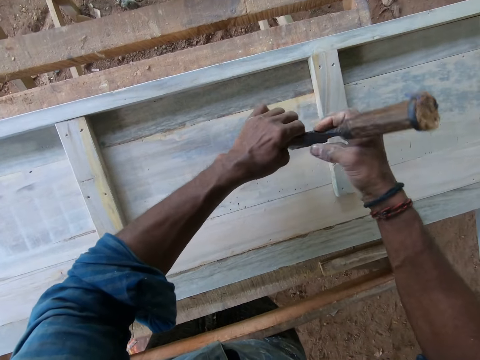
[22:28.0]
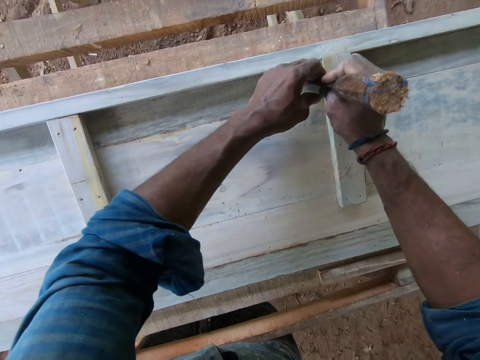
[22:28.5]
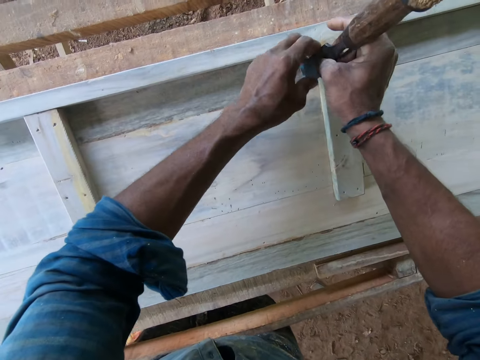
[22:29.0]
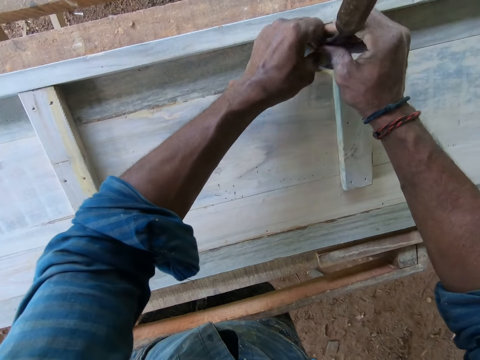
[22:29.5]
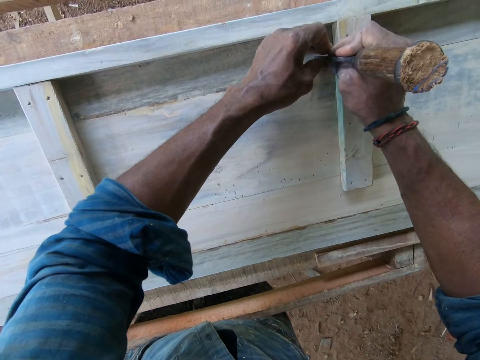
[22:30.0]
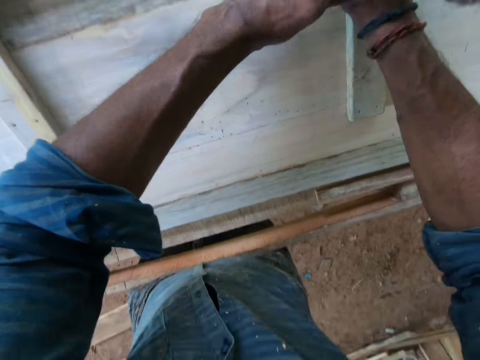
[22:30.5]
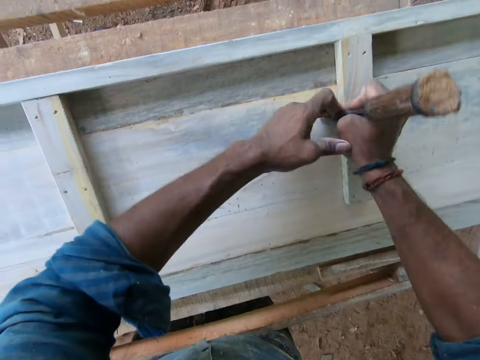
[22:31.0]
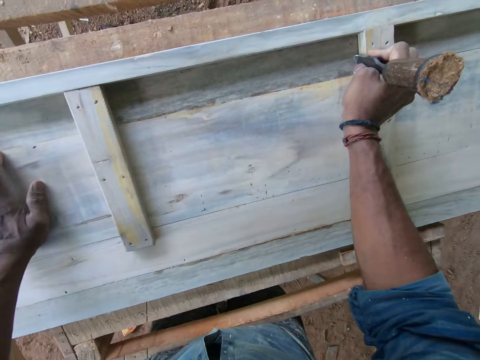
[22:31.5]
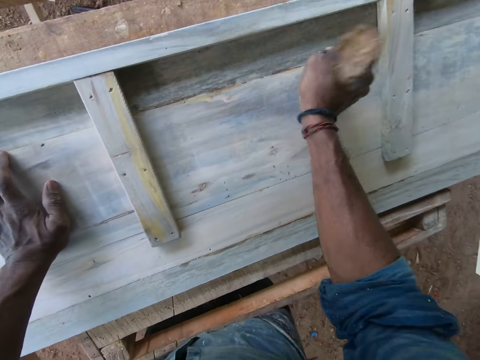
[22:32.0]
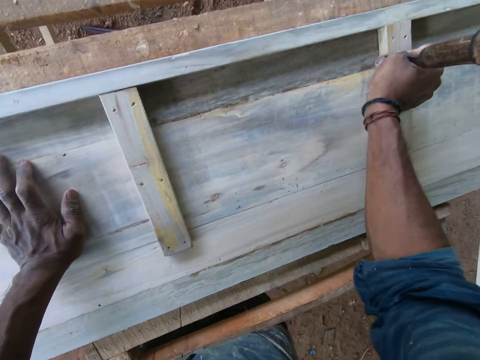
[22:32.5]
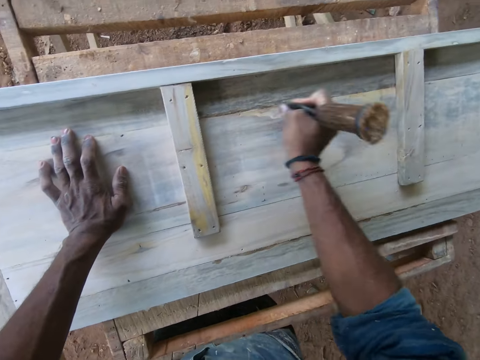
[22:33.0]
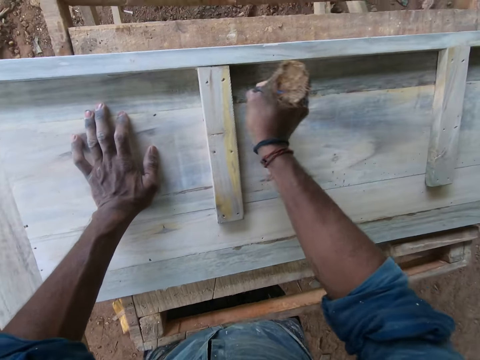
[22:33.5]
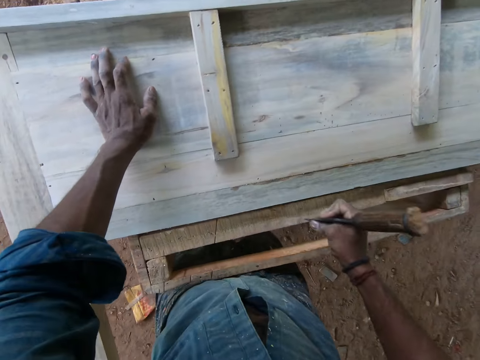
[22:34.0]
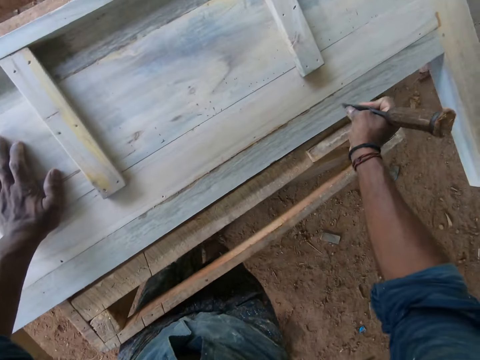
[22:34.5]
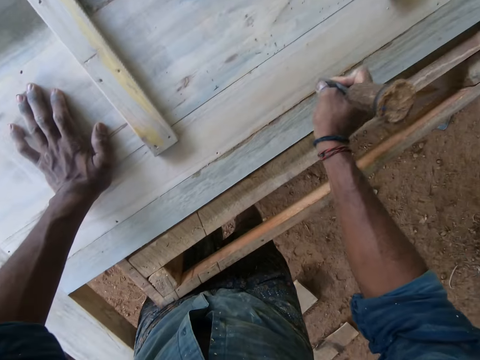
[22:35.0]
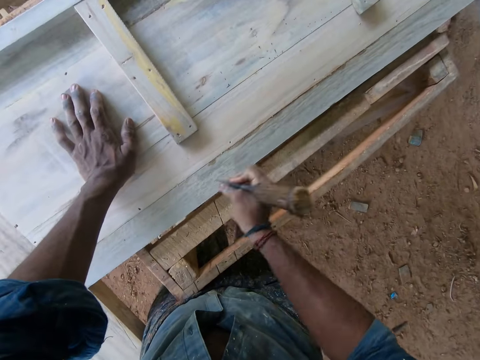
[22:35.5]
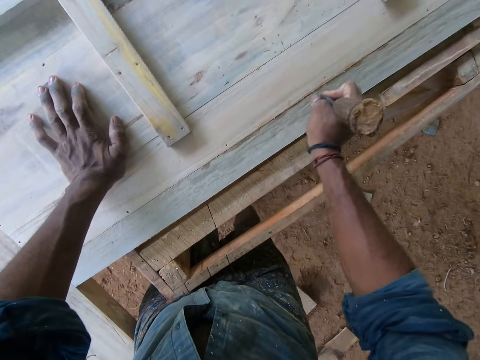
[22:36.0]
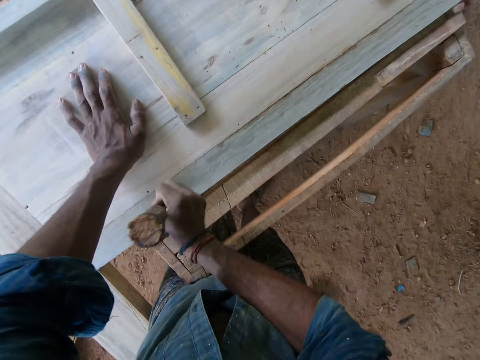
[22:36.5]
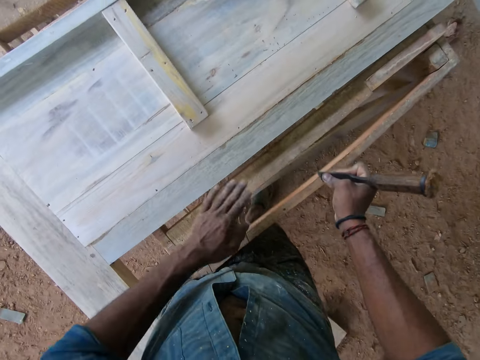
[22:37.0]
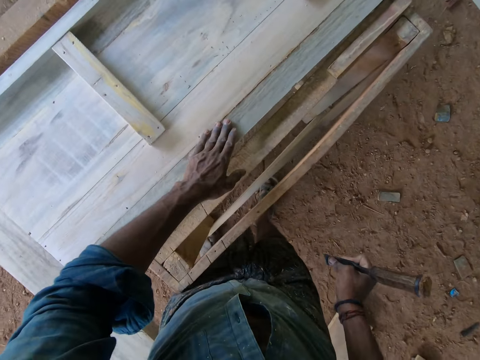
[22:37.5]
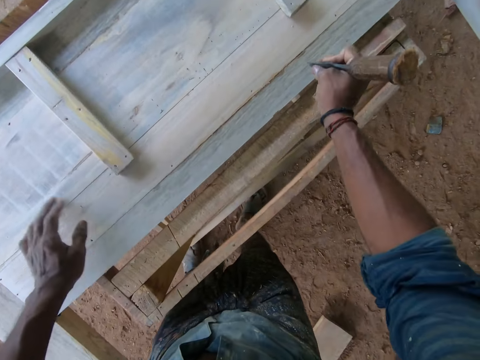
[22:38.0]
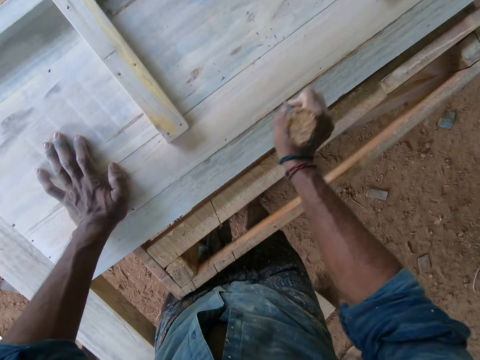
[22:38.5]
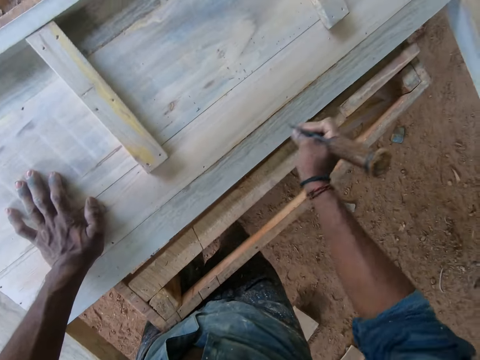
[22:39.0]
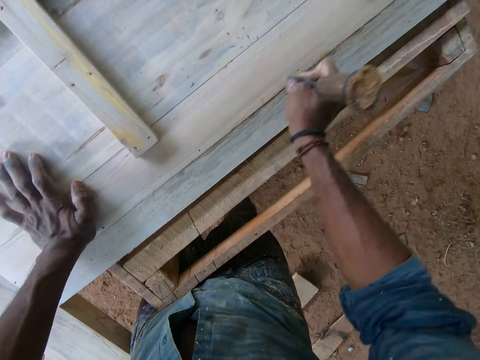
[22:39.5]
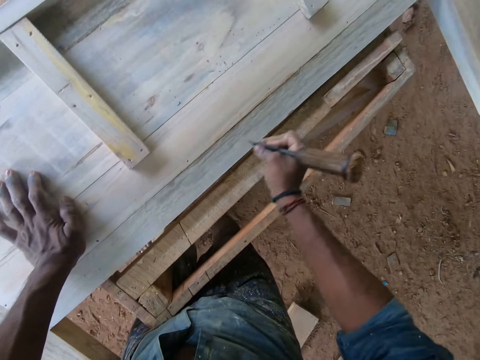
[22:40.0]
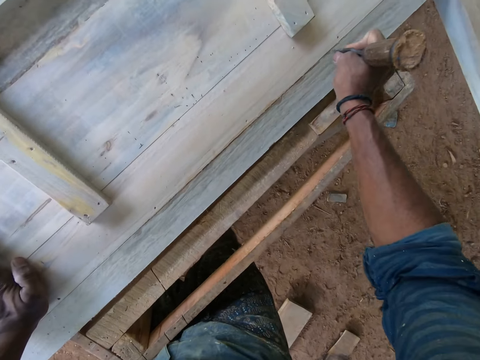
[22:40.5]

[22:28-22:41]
The camera wearer adjusts the chisel in his hands. He looks at the chisel. He chisels the wood on the workbench with the chisel in his hands. He removes his left hand from the chisel in his right hand. He places his left hand on the wood on the workbench. He chisels the wood on the workbench with the chisel in his right hand. He wipes a surface of the wood on the workbench with his left hand. He feels the wood with the left hand. He chisels the wood on the workbench with the chisel in his right hand.

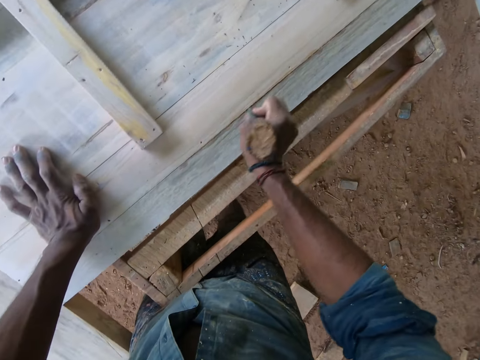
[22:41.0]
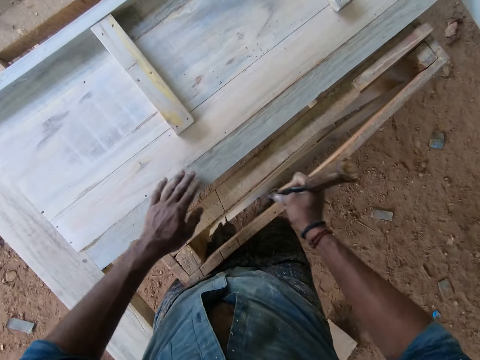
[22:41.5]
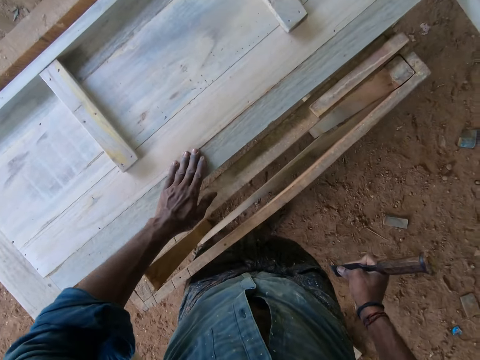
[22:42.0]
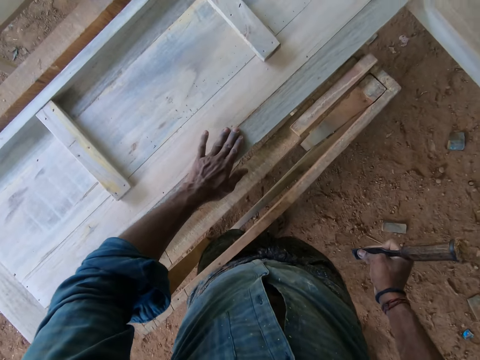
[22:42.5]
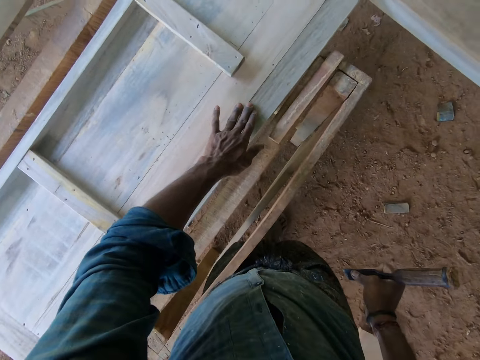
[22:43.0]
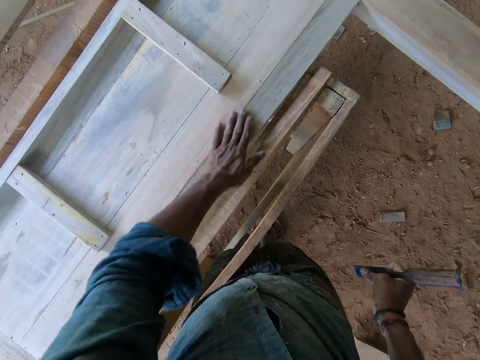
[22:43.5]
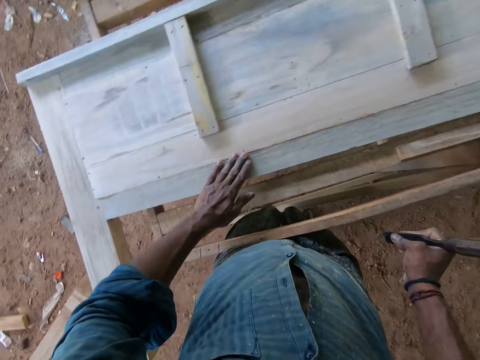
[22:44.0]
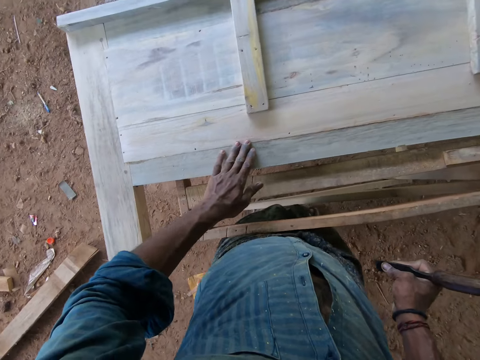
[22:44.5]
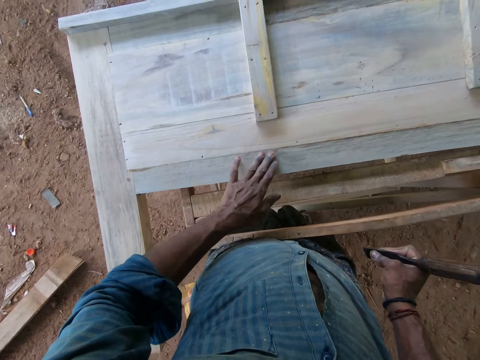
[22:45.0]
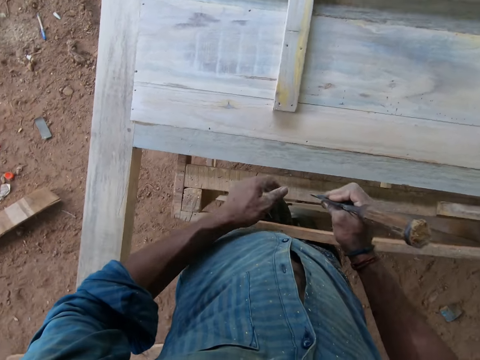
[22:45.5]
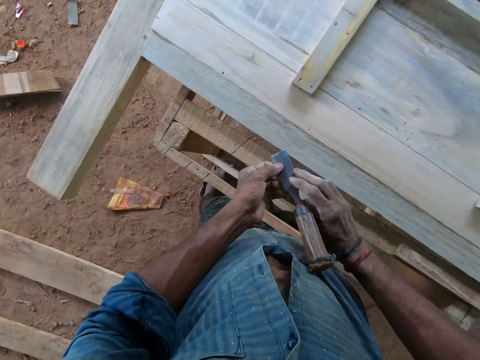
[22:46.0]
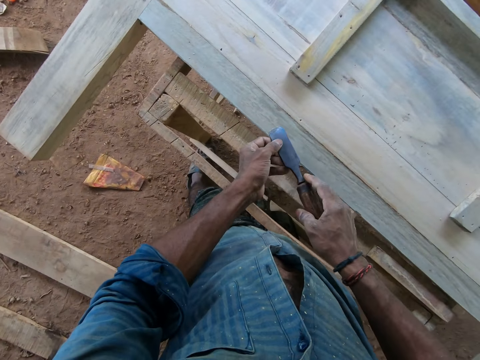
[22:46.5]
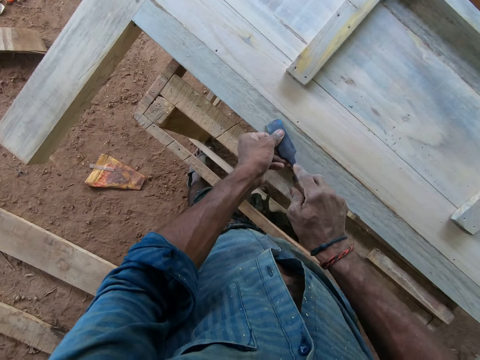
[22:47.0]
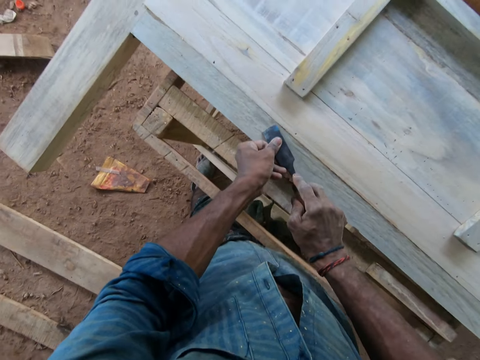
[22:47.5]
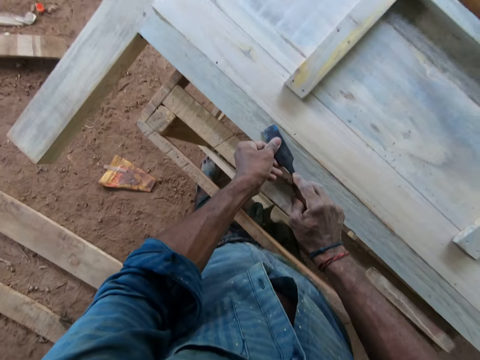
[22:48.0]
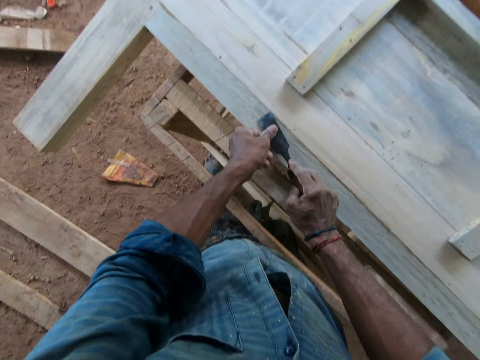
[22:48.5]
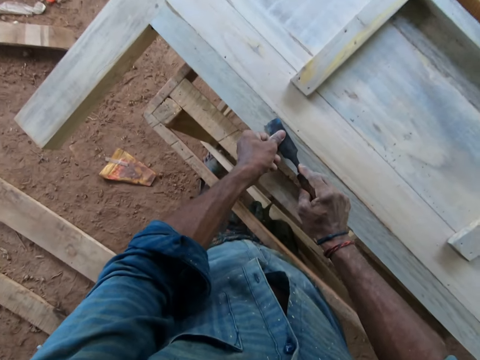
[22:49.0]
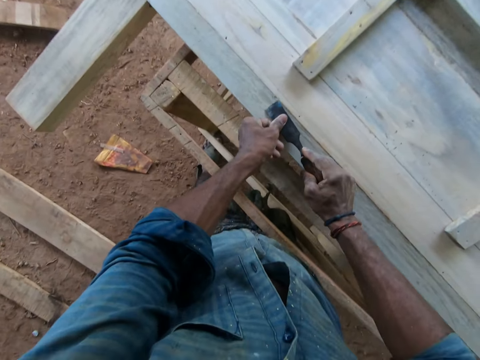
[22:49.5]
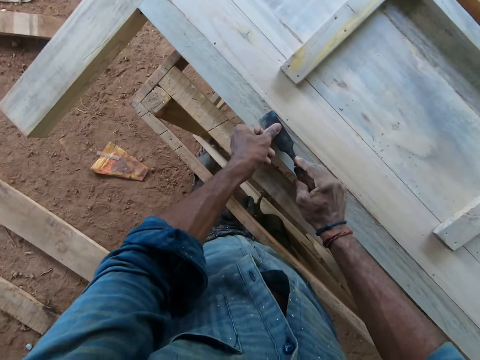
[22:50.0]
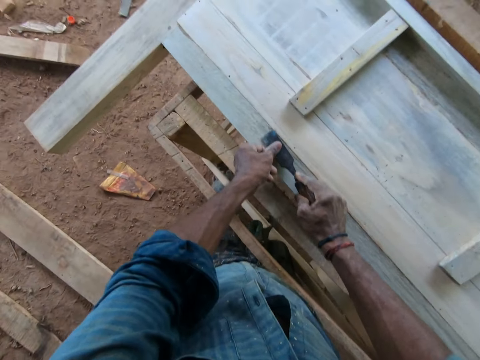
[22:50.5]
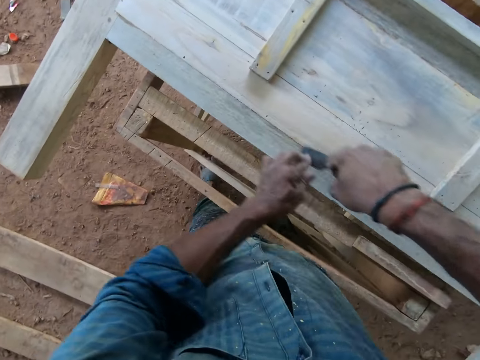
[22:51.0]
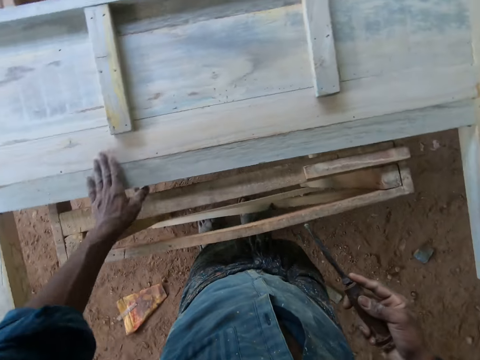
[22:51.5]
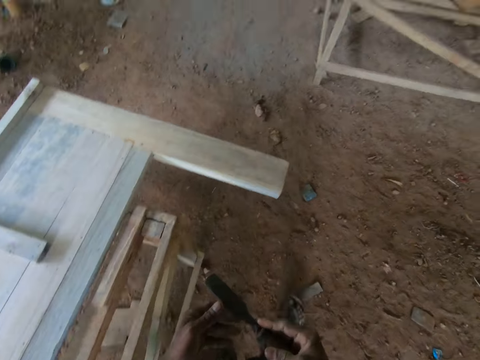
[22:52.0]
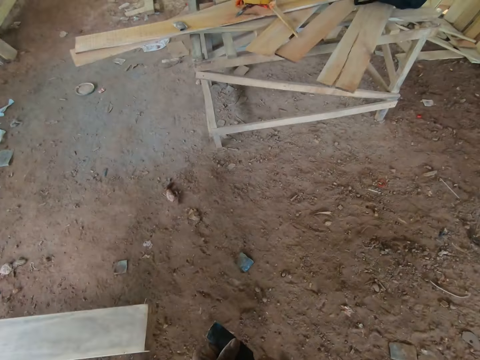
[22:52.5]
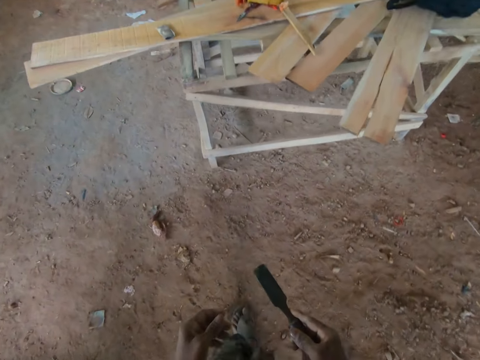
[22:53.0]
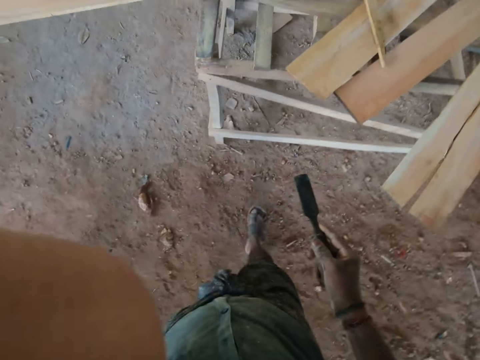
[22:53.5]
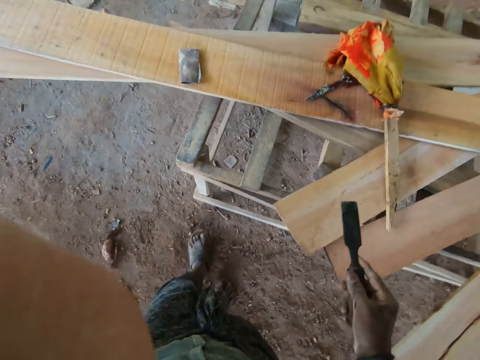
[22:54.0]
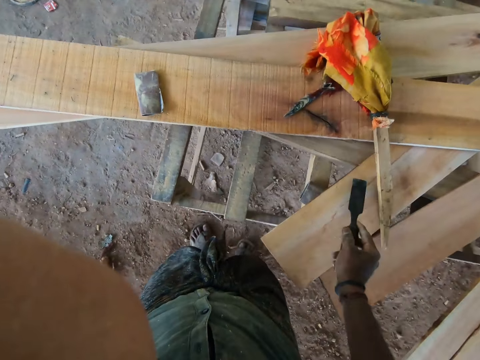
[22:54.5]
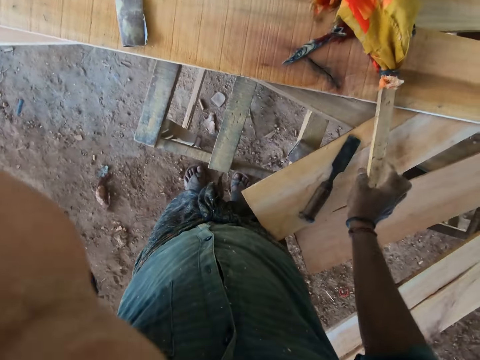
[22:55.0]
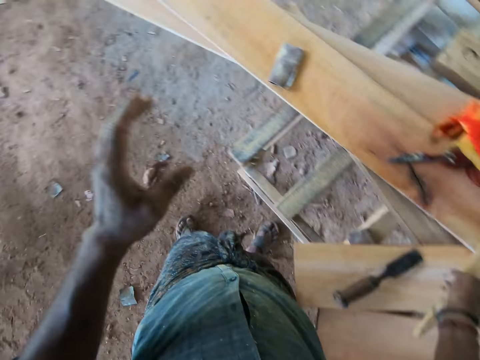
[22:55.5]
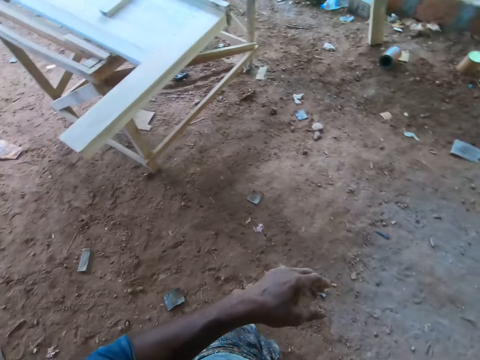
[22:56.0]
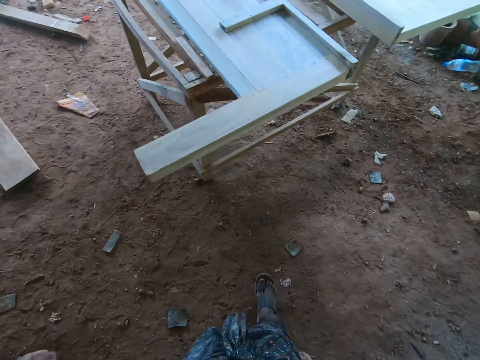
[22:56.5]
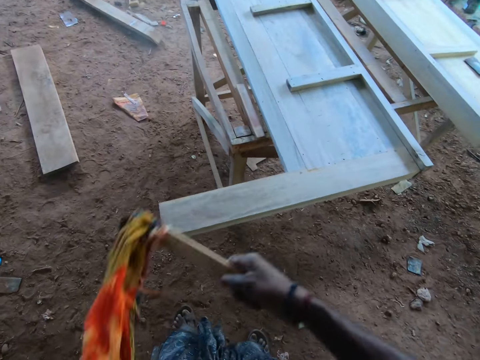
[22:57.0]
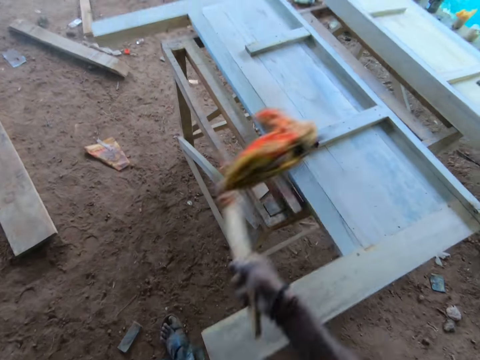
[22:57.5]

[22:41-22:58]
The camera wearer feels the wood with the left hand. He wipes the surface of the wood on the workbench with his left hand. He adjusts the chisel with both hands. He scrapes the wooden structure with the chisel in both hands. He dusts the wooden structure with his left hand. He moves the hand to the wood and walks. He drops the chisel on a plank with his right hand. He lifts the hand. He picks up a duster from the plank with his right hand. He drops the hand. He spins the duster with his right hand. He walks. He dusts the wooden structure with the duster in his right hand.
